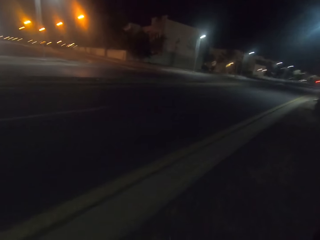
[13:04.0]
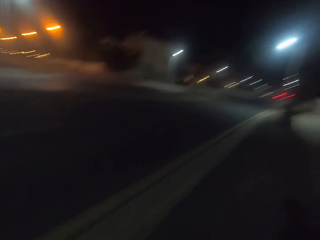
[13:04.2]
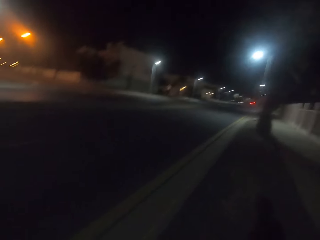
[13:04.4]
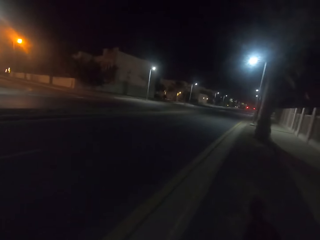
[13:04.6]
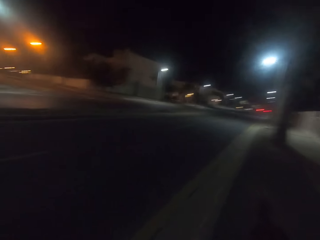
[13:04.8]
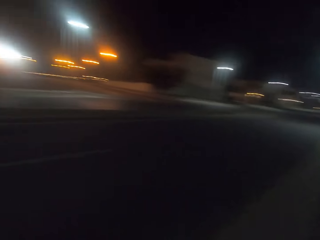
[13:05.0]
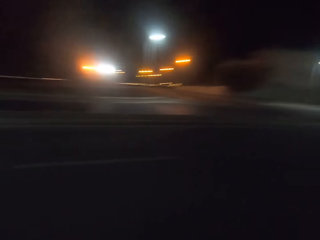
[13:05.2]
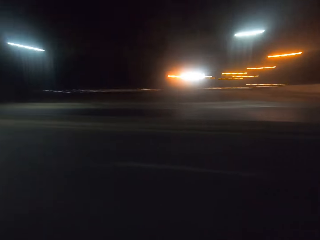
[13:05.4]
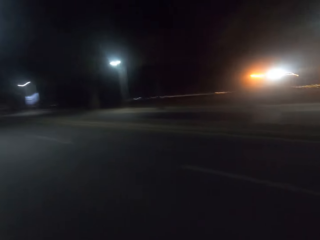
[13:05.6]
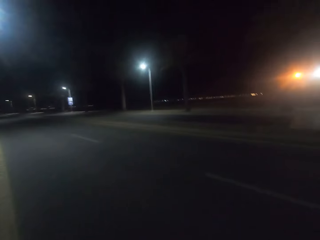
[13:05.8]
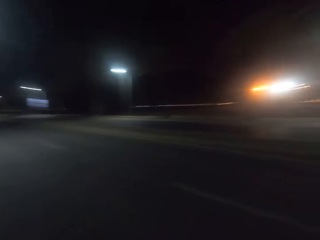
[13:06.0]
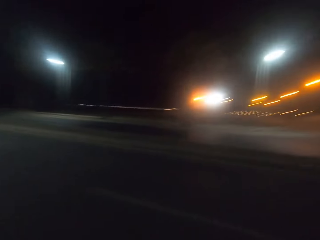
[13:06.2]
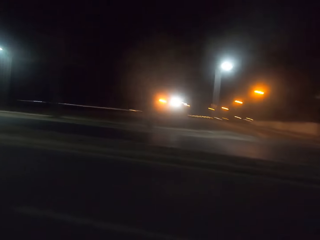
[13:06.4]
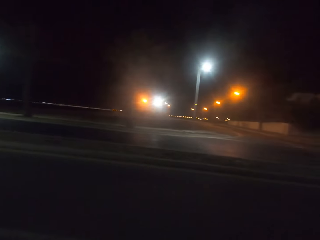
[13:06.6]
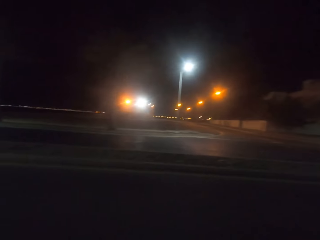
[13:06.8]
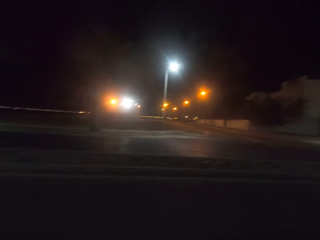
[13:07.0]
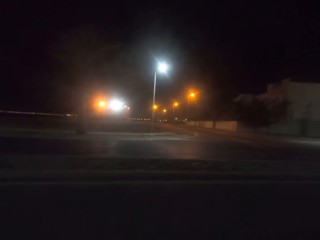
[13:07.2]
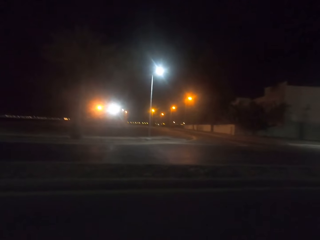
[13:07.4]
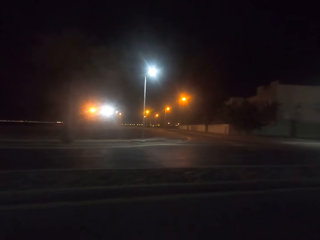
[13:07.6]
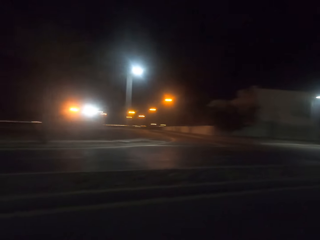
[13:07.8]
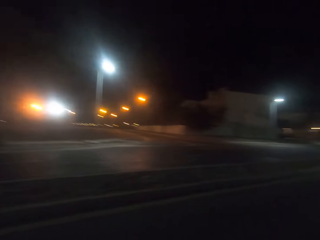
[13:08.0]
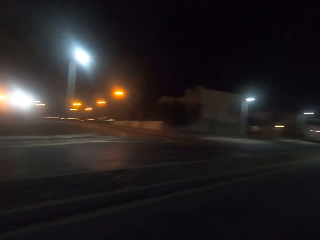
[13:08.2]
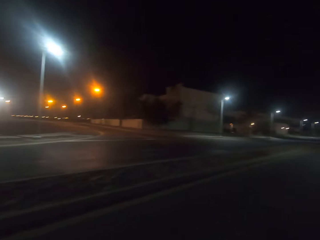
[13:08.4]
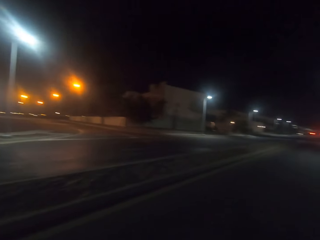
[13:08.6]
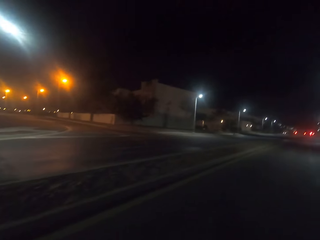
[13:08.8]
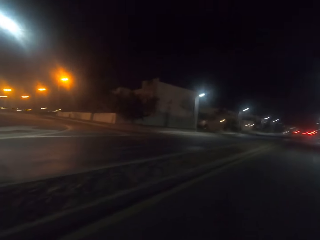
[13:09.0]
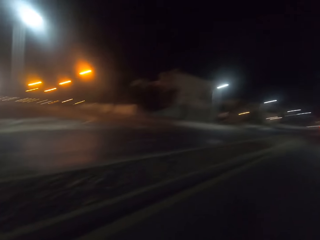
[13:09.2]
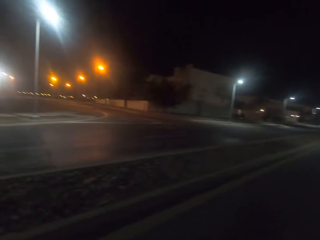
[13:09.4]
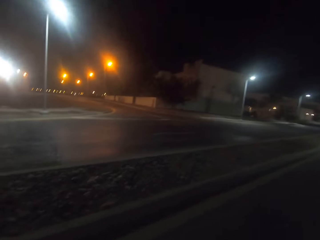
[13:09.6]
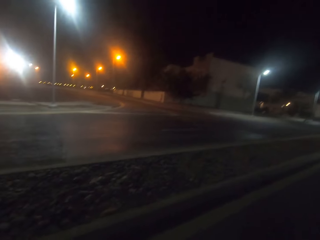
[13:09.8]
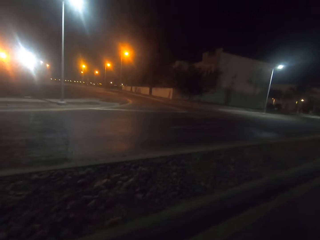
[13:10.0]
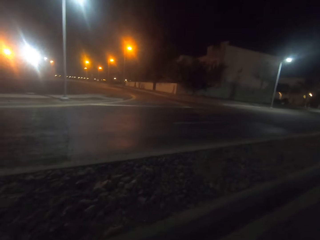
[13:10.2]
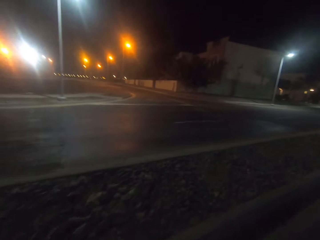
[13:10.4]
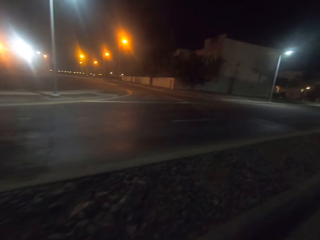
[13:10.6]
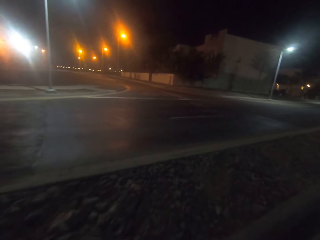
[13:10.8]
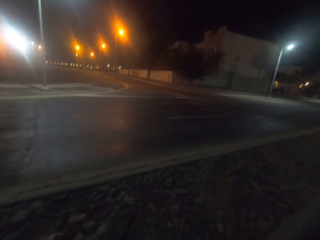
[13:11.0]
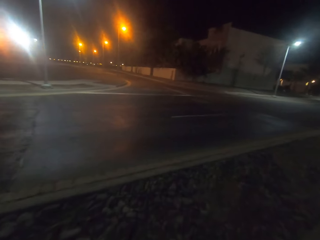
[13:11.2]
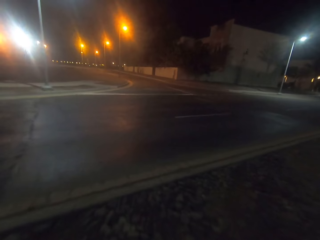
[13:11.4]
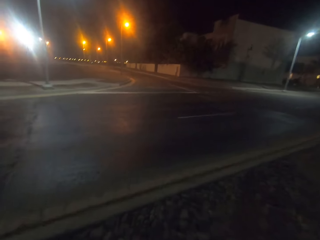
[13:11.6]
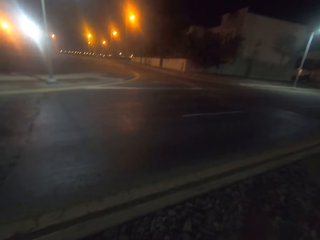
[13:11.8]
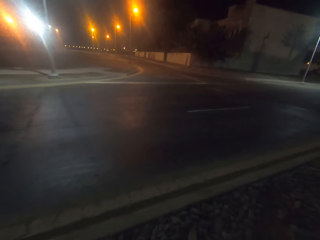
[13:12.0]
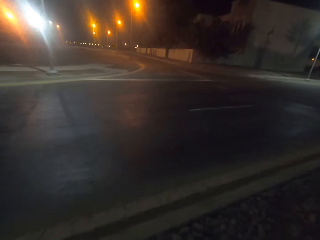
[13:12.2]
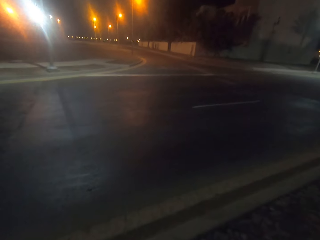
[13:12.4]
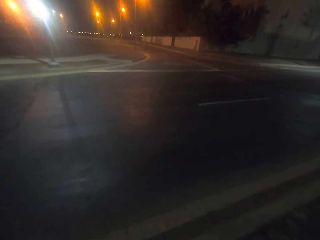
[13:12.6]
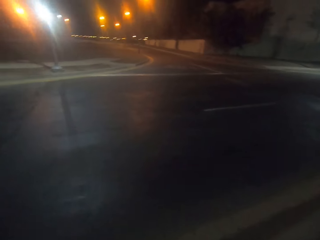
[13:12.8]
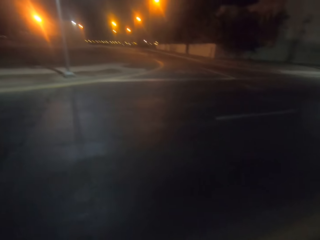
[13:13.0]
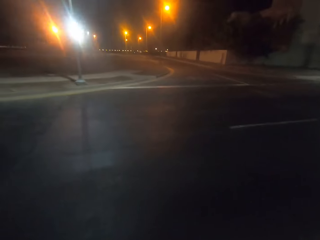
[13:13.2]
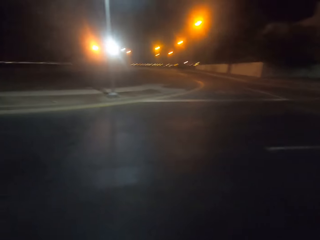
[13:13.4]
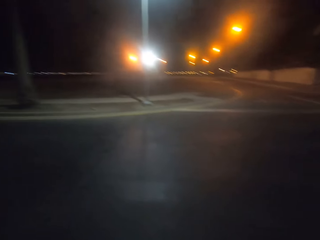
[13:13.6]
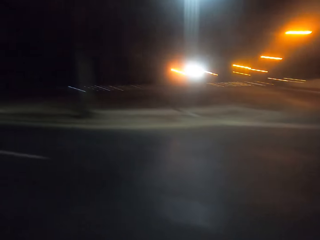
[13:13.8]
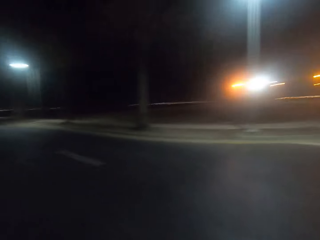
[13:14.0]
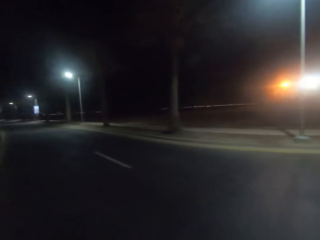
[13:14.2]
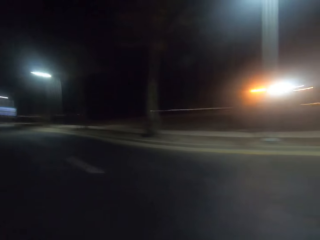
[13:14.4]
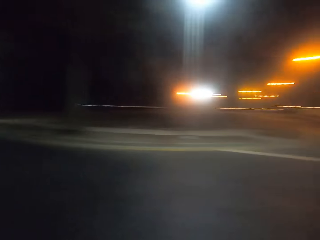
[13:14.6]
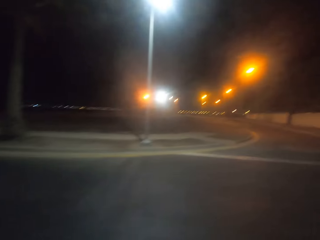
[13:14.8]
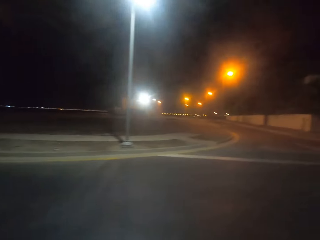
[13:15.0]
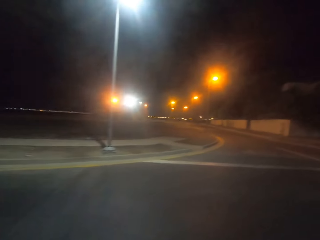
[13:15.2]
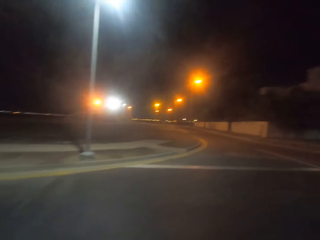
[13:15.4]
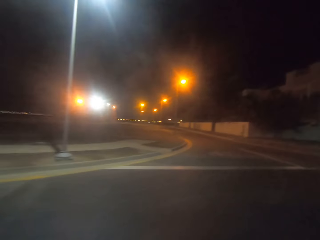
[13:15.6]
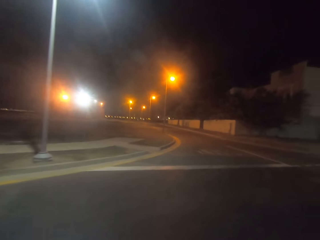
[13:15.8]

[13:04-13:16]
The camera wearer looks around the road. They cross the road. They walk on the road.

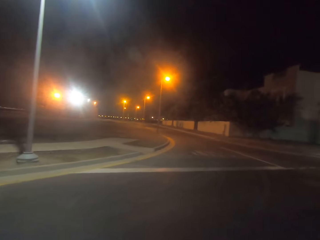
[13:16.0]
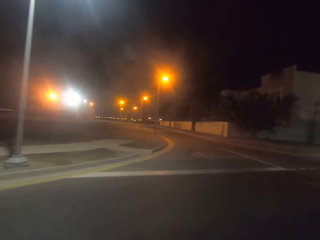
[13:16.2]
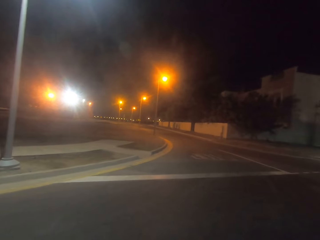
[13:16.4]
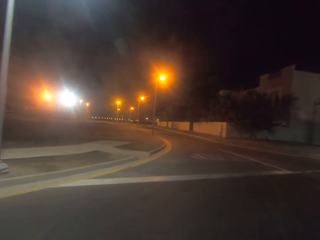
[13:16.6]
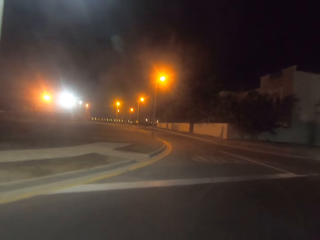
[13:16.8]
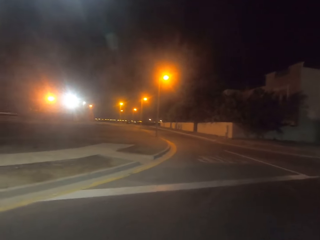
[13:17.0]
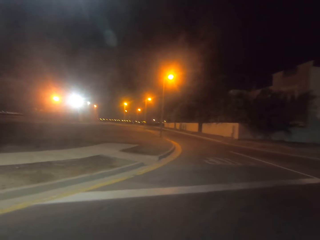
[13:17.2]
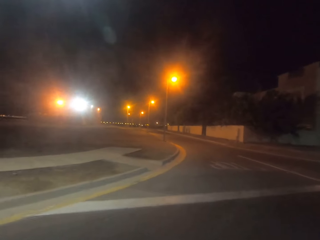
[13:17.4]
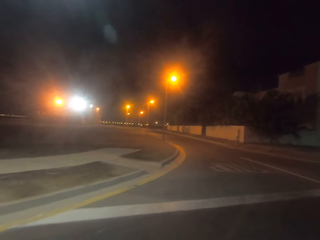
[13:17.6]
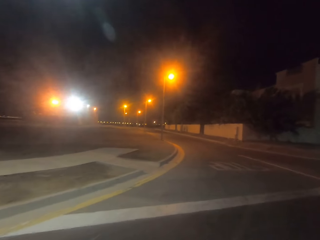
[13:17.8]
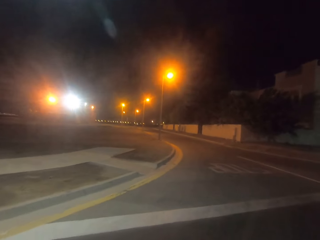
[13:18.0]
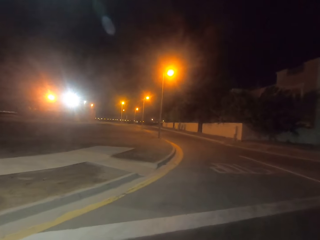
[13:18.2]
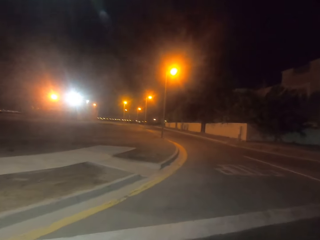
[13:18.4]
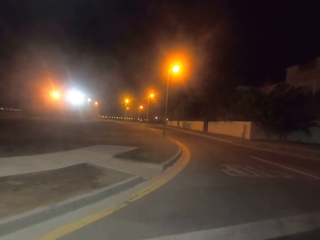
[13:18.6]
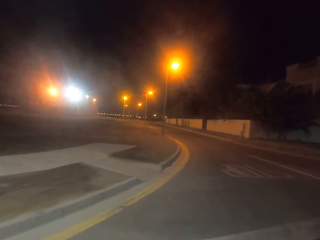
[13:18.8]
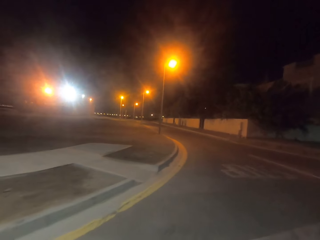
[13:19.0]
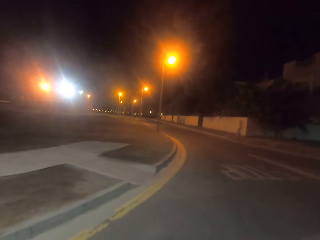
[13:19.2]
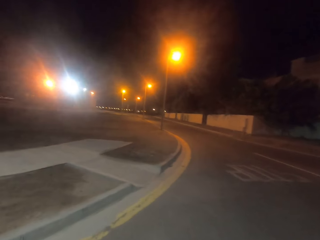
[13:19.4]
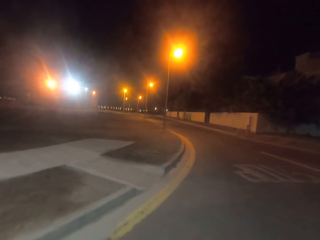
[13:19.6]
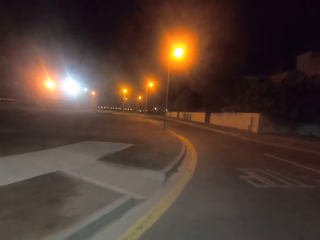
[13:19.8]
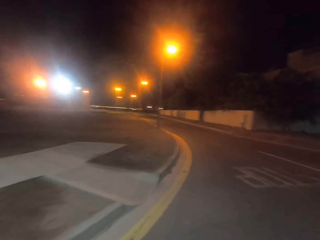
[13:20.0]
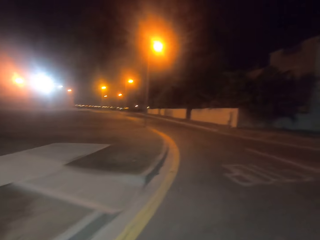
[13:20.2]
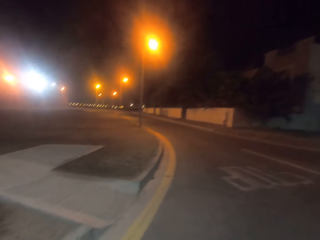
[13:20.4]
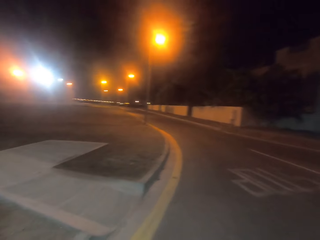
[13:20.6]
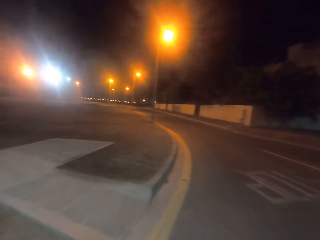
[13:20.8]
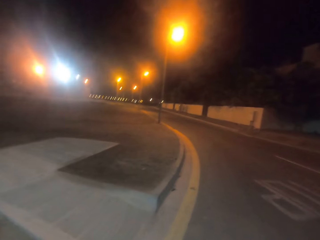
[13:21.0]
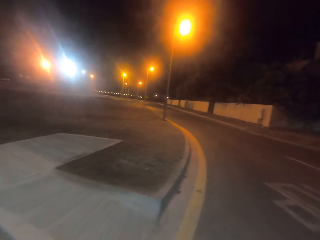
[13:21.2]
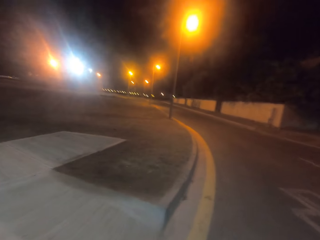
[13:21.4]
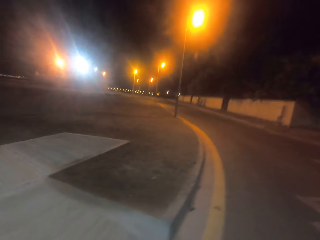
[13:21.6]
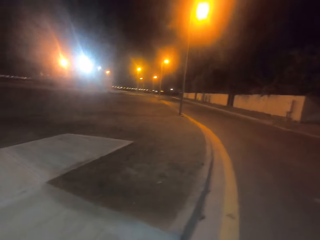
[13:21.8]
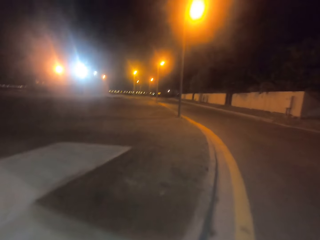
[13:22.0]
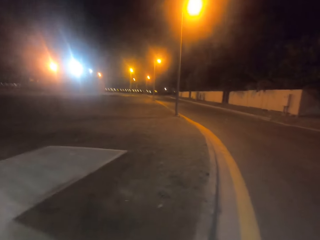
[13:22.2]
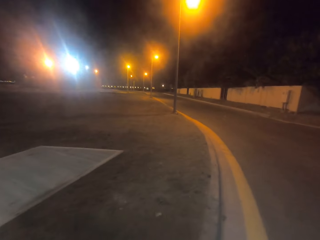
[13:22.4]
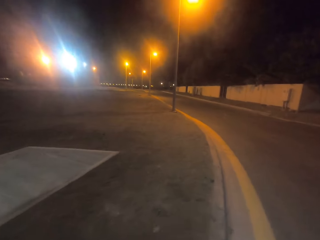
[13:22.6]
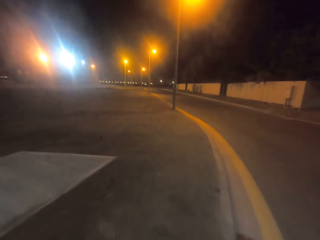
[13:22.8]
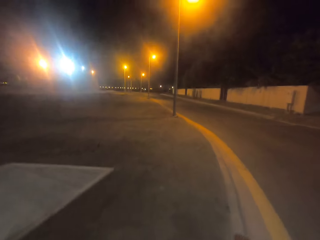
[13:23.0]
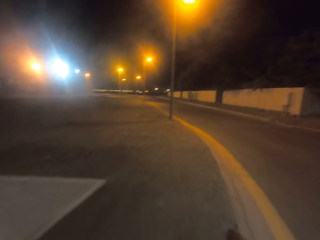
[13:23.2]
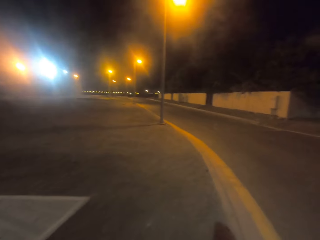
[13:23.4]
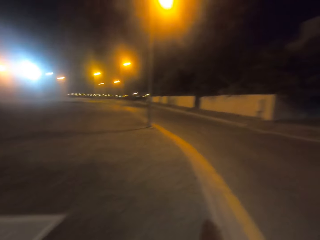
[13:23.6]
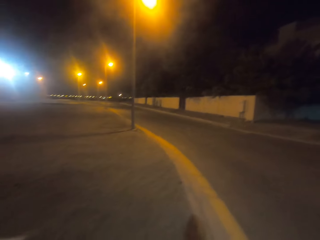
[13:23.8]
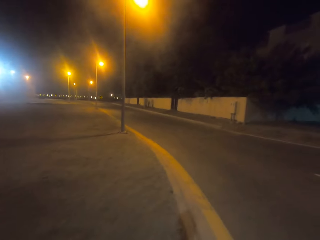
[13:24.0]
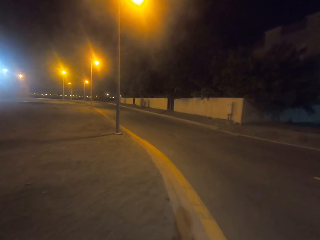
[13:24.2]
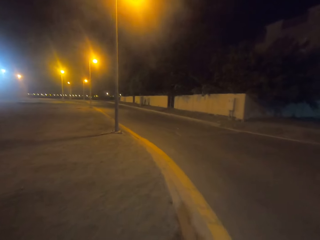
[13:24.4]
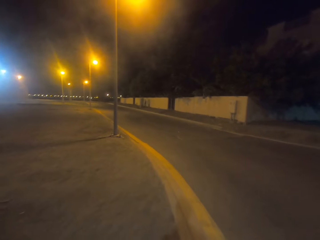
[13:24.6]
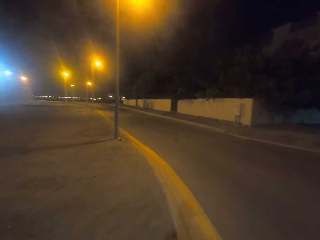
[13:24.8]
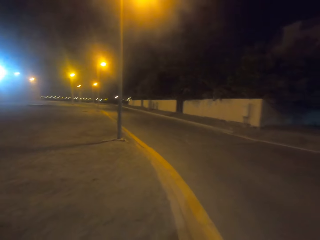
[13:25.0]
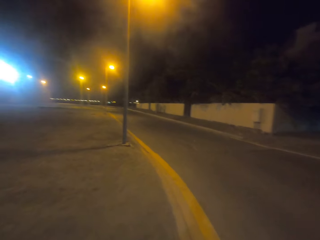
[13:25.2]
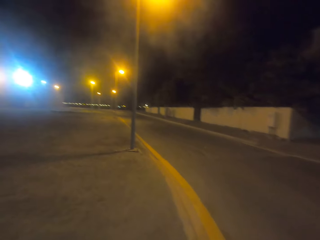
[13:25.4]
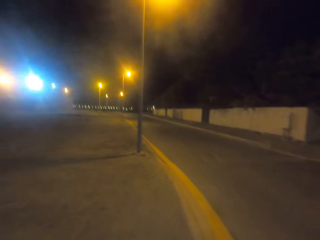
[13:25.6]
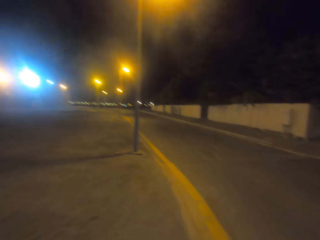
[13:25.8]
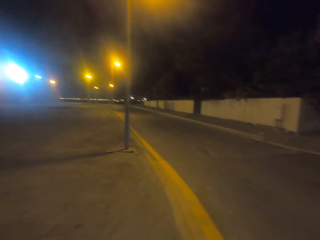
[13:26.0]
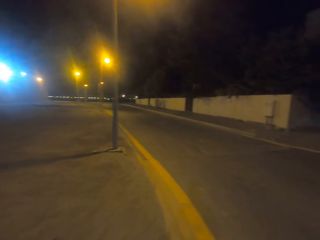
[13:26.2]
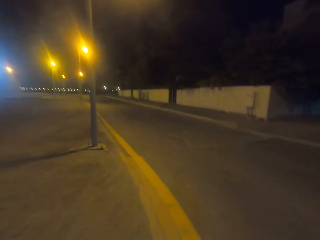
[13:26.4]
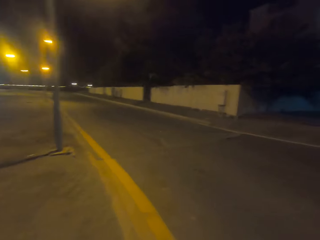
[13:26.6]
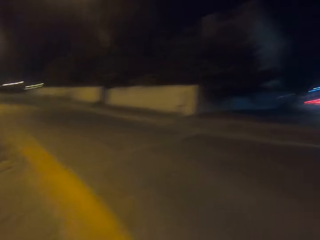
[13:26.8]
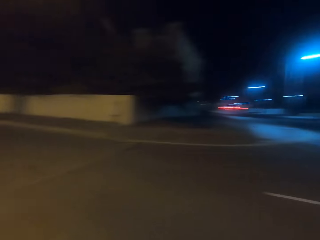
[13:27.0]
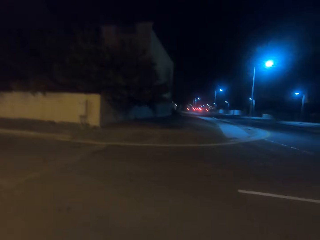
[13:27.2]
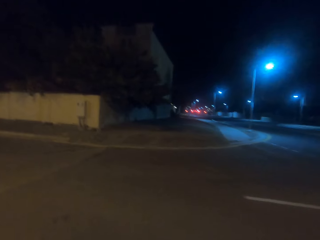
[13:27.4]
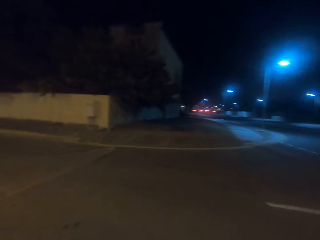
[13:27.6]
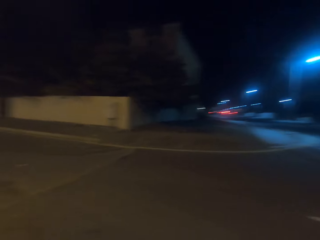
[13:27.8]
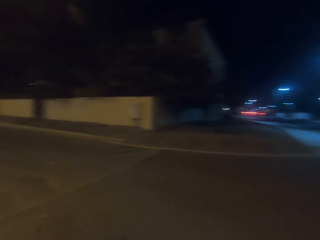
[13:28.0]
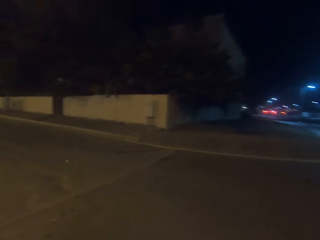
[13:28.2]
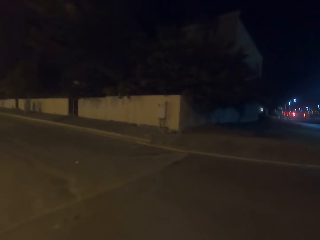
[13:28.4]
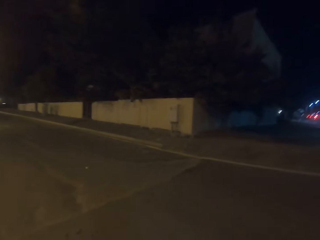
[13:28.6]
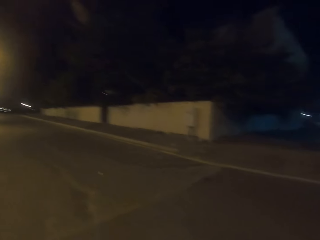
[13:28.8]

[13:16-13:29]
The camera wearer walks along the road. They look around the road.
